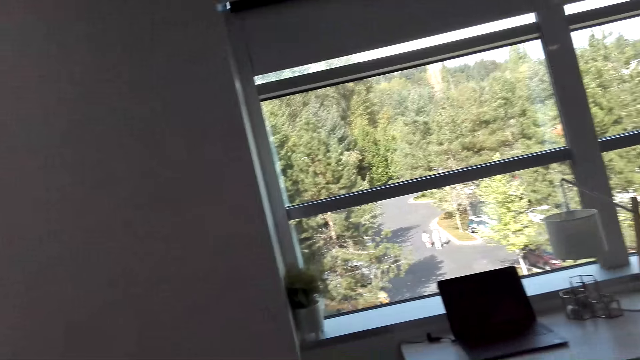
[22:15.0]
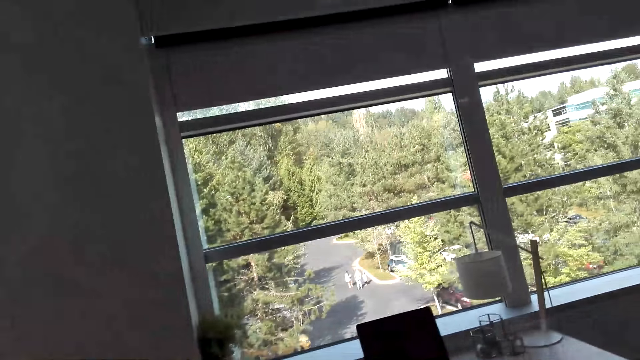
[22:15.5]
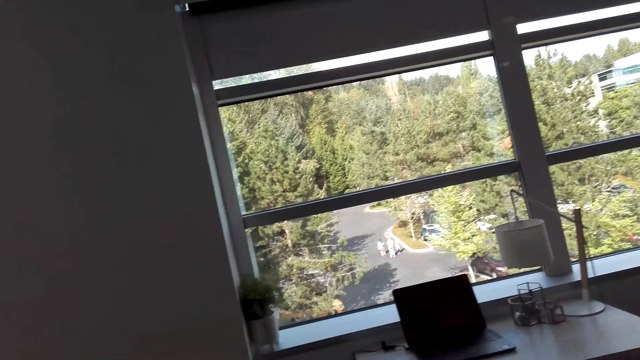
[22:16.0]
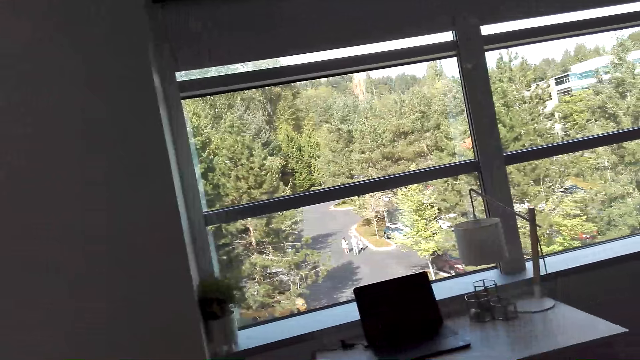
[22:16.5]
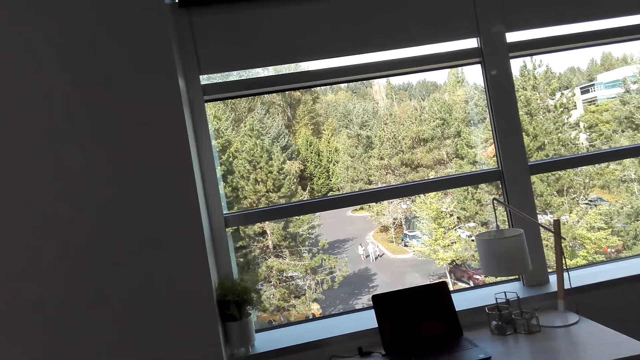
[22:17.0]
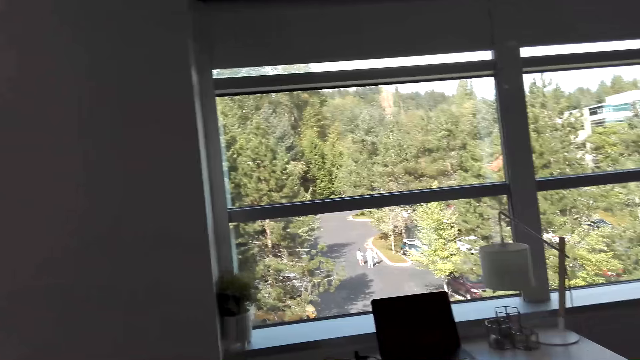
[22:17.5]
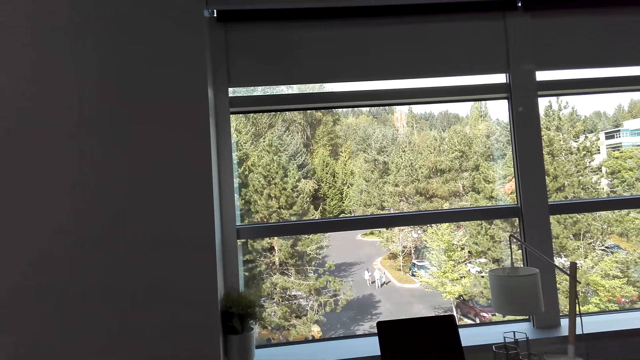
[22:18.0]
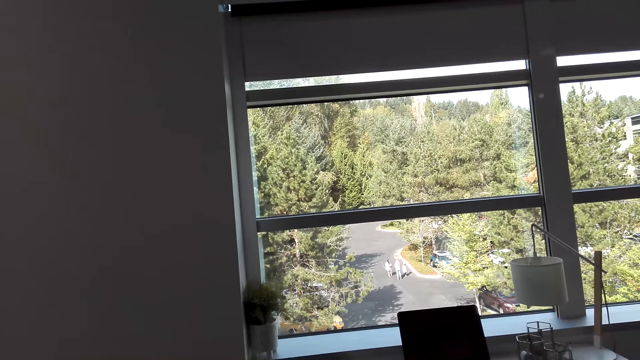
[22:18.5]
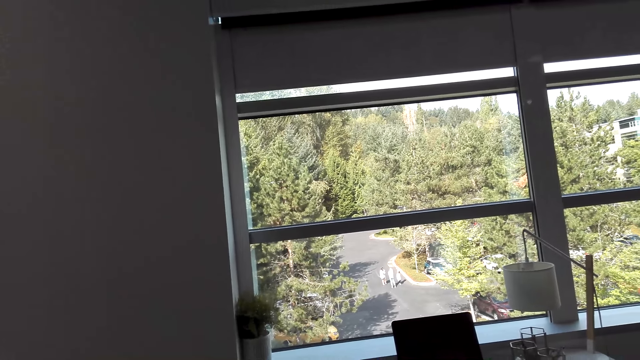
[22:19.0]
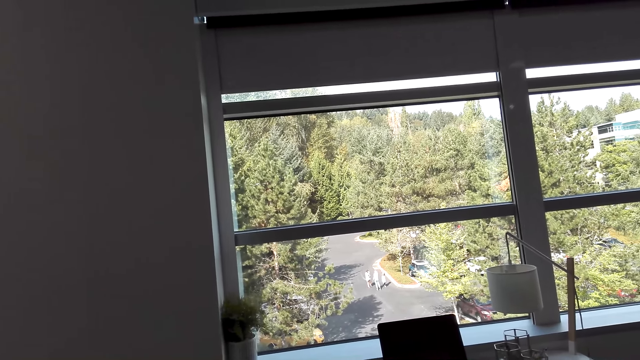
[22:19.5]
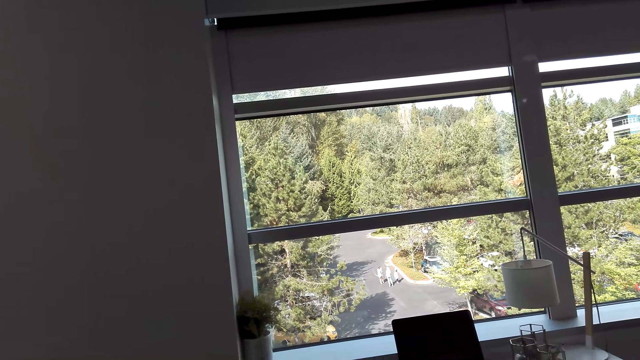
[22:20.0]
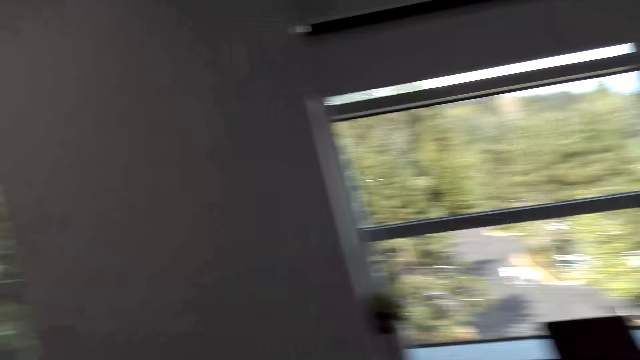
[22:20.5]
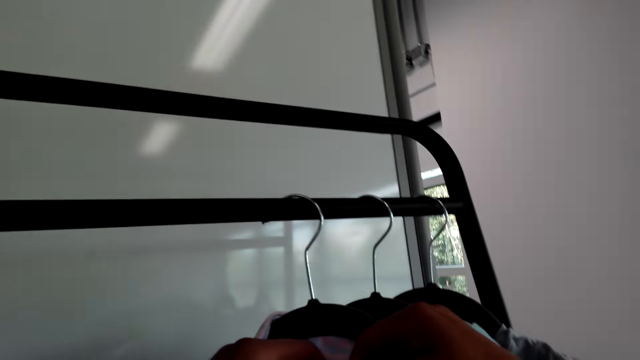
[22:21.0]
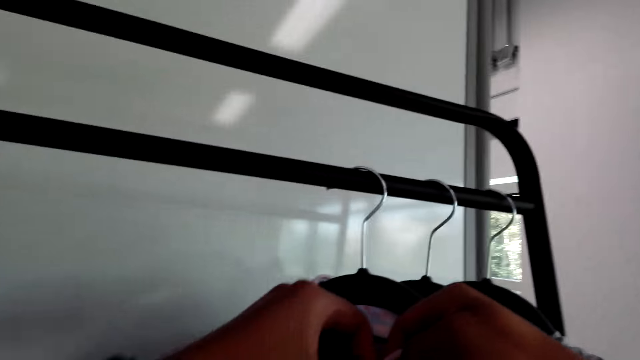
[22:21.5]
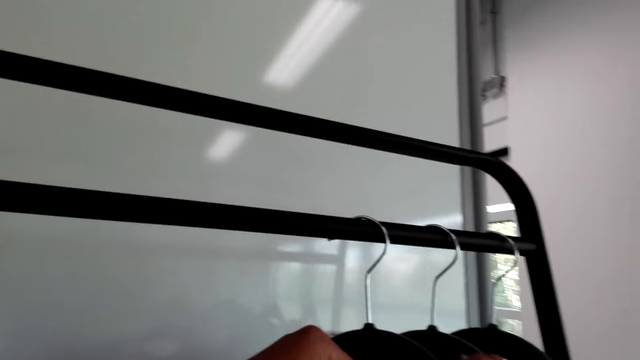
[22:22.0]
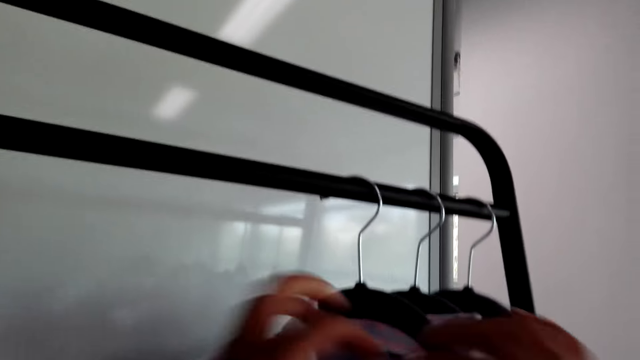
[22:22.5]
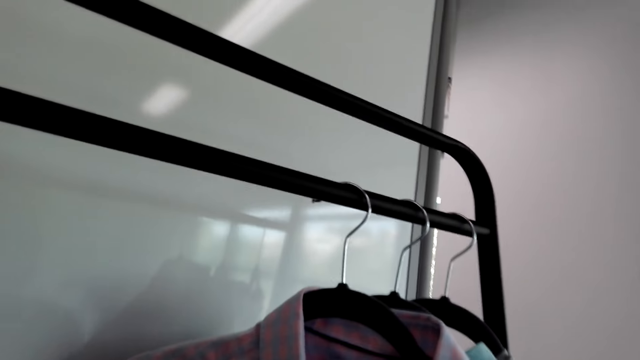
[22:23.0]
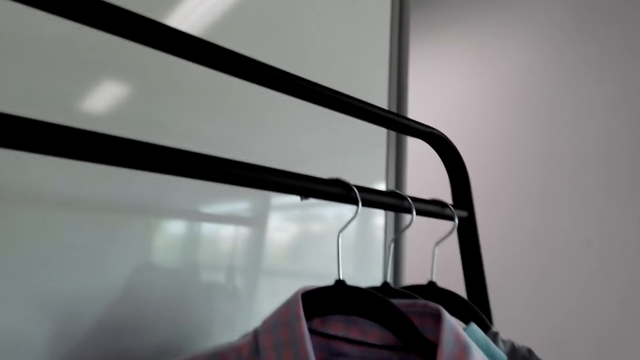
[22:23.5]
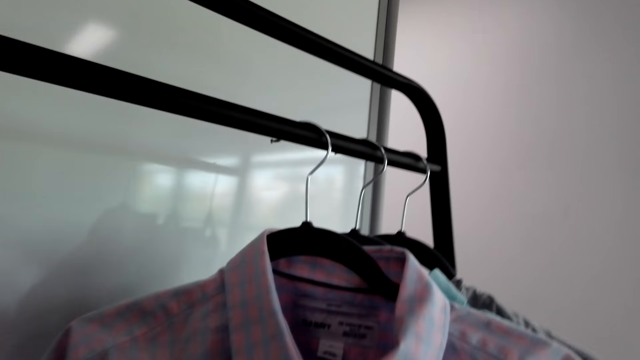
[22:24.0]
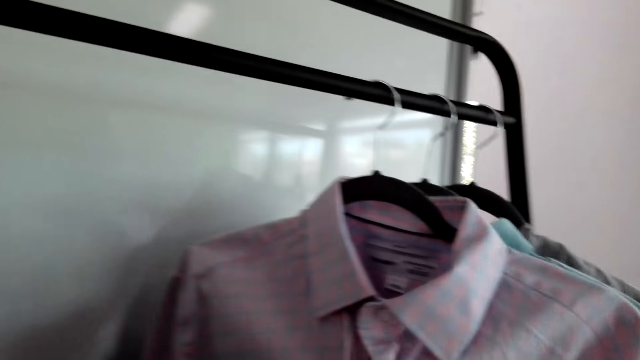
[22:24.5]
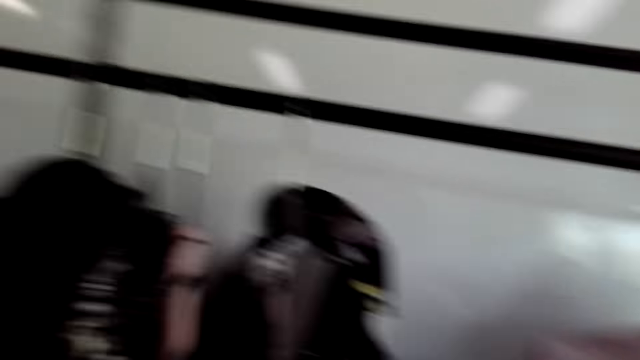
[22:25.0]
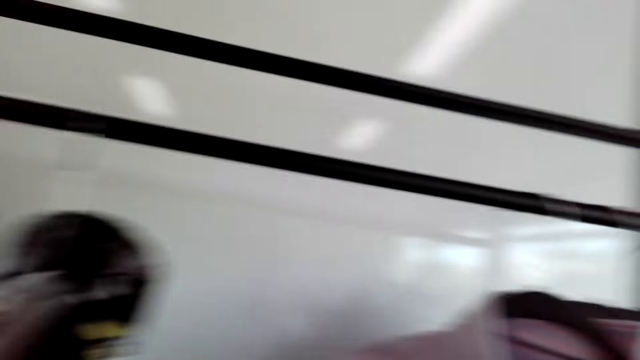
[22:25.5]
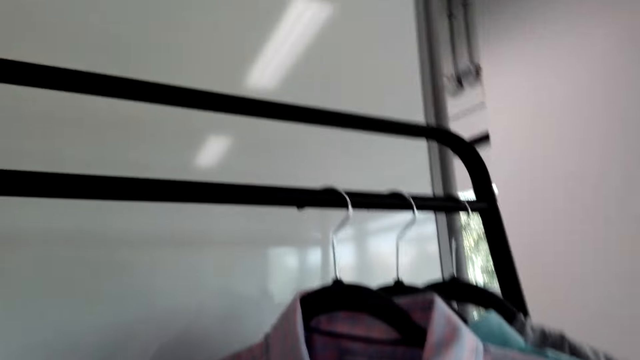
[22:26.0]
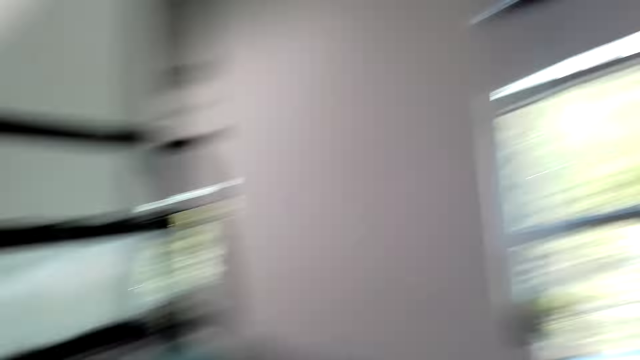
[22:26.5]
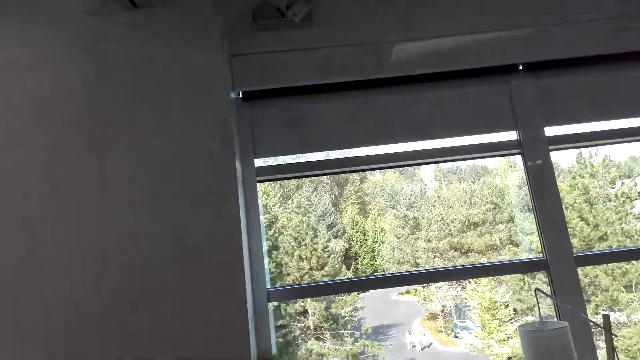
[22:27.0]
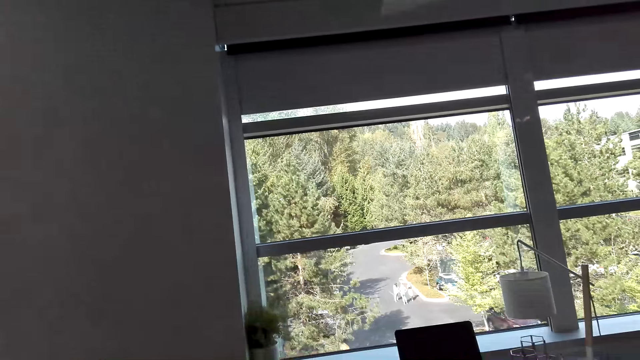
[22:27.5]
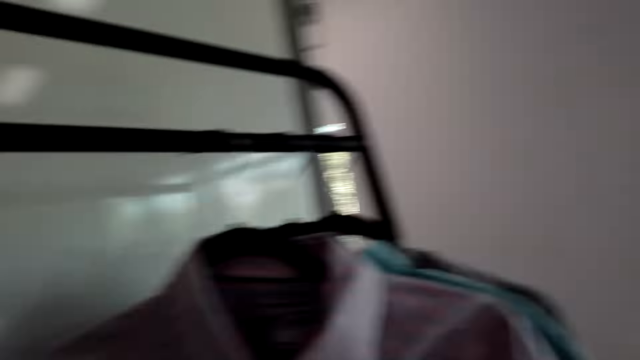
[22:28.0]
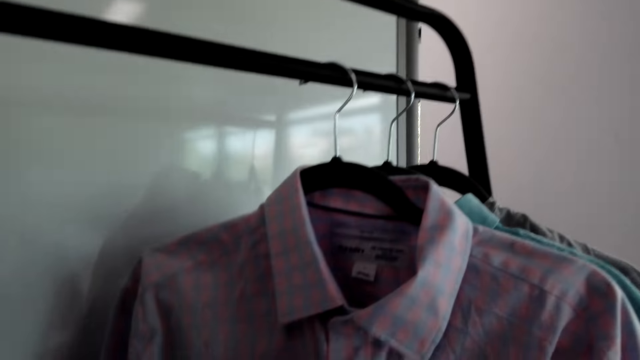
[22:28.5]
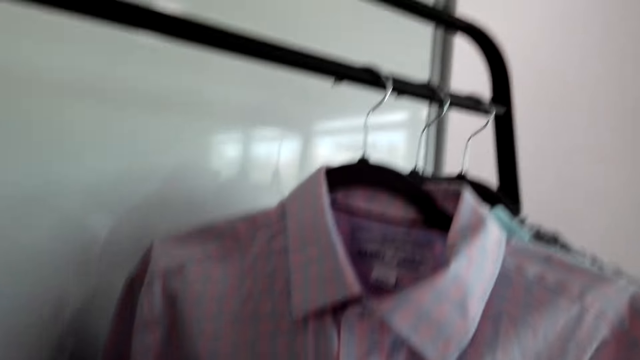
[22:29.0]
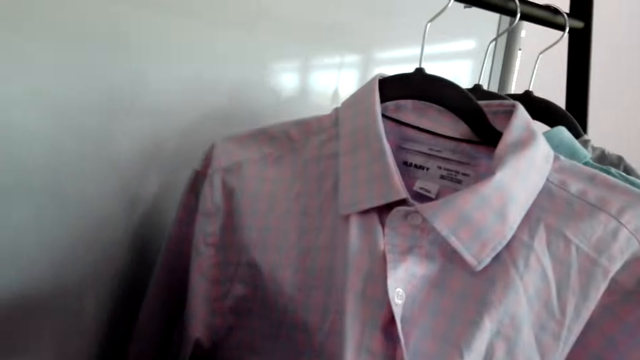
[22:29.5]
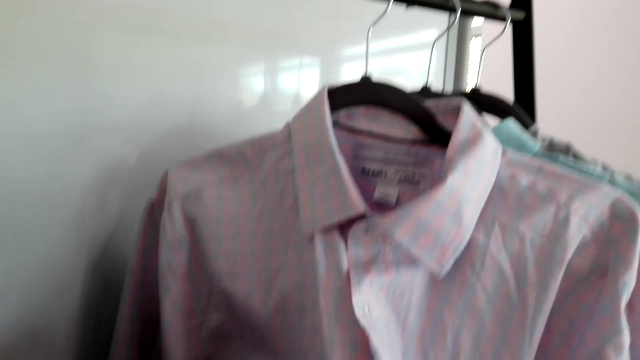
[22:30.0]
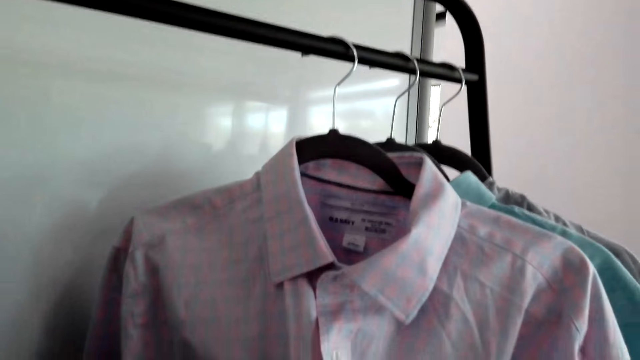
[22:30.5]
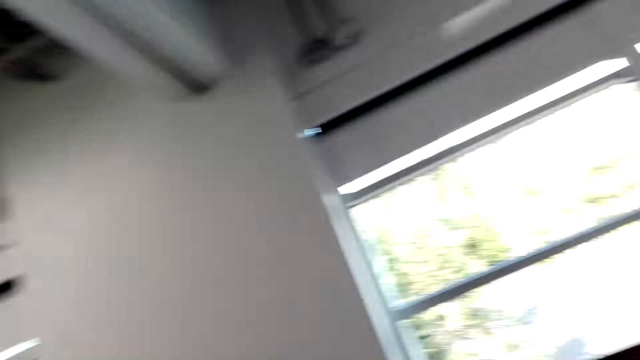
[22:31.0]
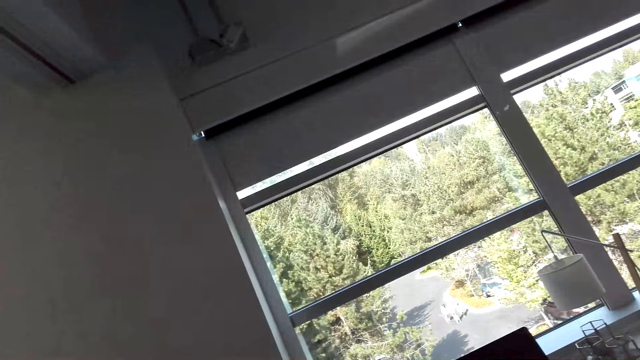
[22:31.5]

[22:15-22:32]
The camera wearer converses with the man. The man converses with the camera wearer. The camera wearer converses with the man. They fix the piece of clothes. They converse with the man. The man converses with the camera wearer. The camera wearer converses with the man.

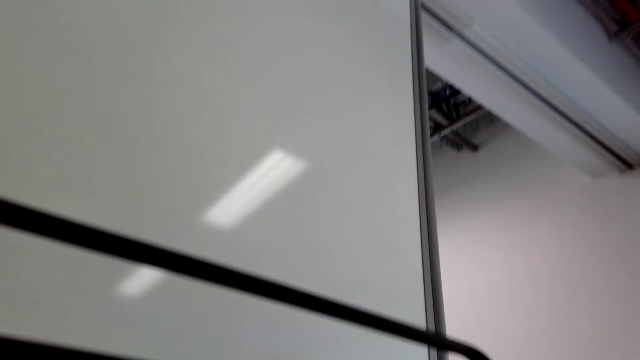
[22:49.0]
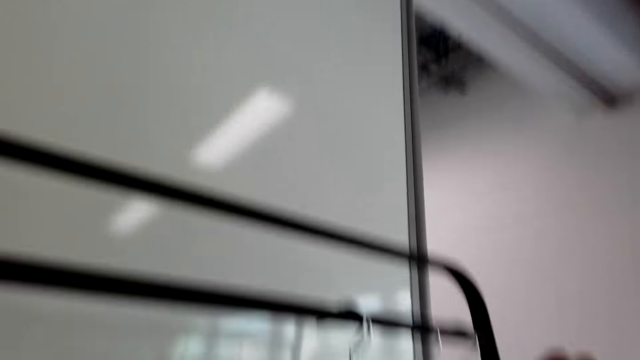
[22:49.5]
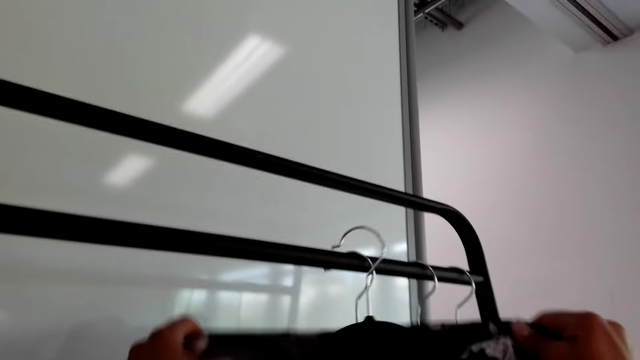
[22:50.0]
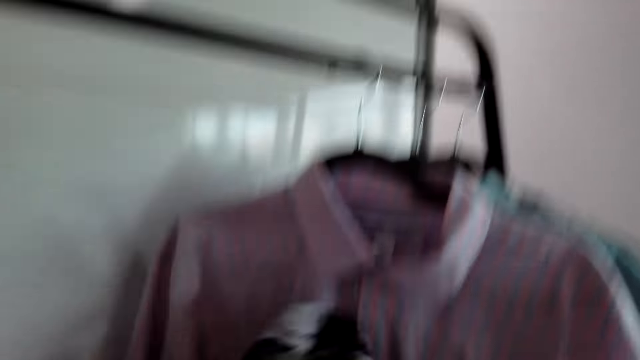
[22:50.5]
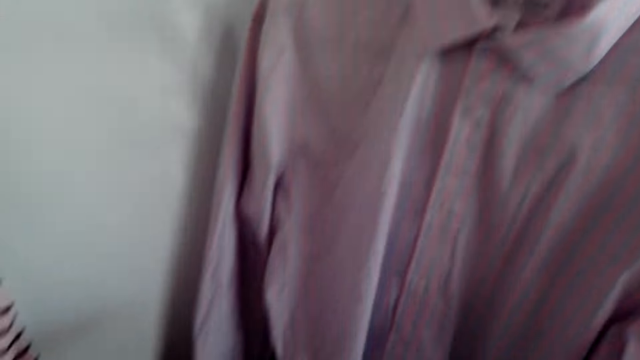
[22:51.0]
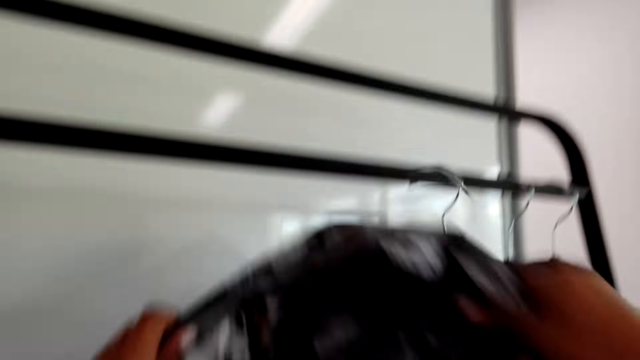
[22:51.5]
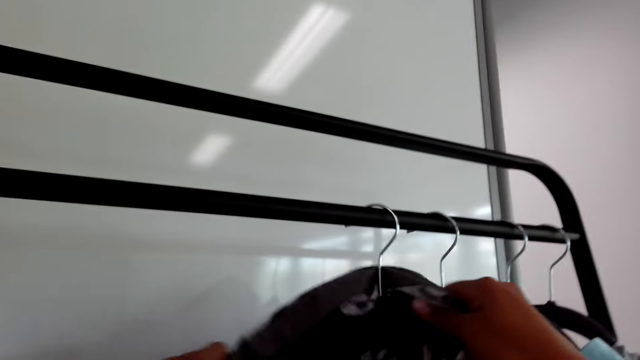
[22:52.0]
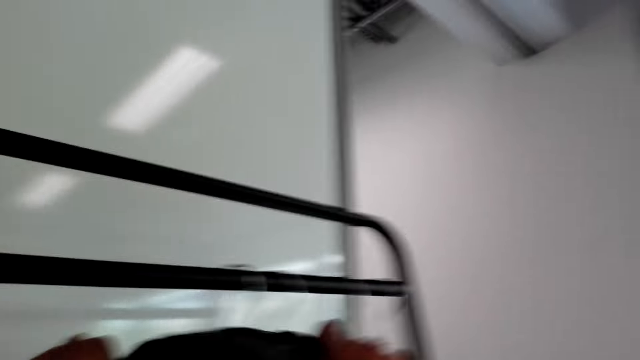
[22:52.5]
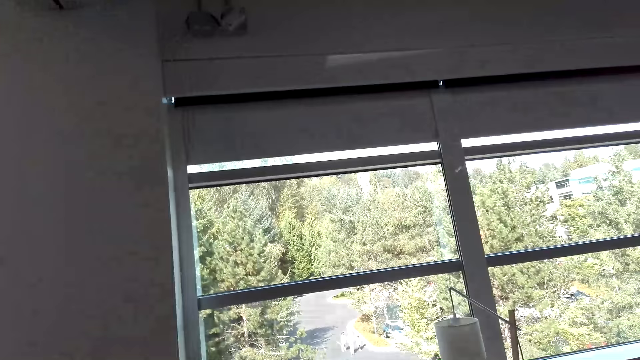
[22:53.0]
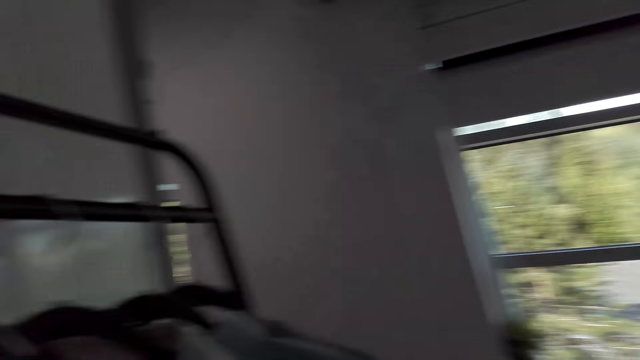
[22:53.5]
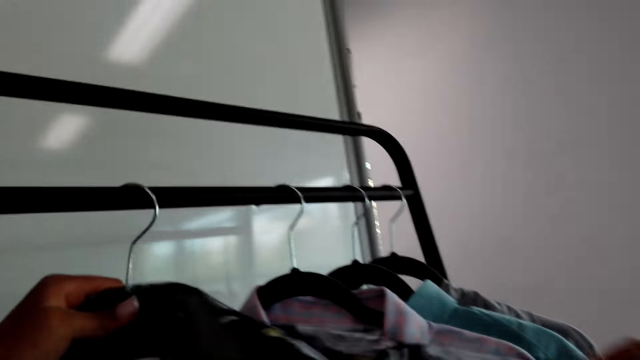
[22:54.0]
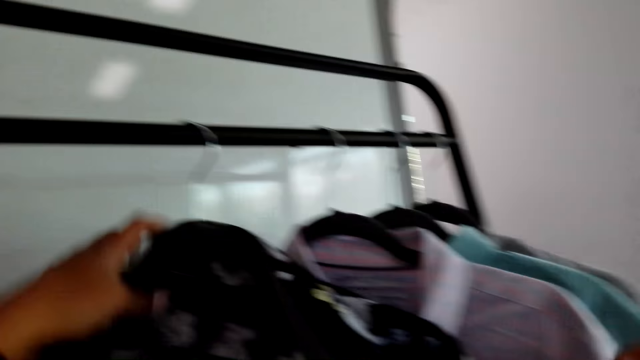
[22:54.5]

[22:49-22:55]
The camera wearer converses with another man. They remove a shirt from a cloth stand. The man converses with the camera wearer. The camera wearer puts the piece of cloth on the hanger. The man converses with the camera wearer.
